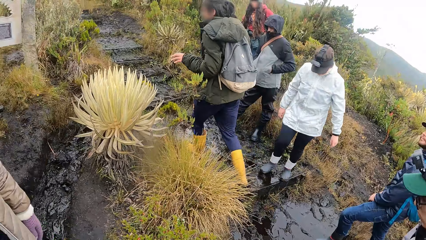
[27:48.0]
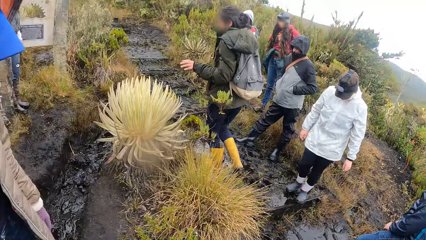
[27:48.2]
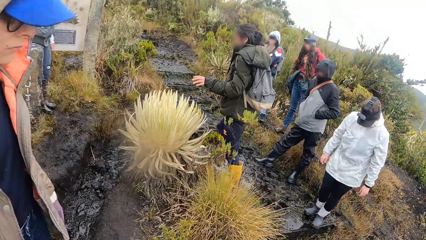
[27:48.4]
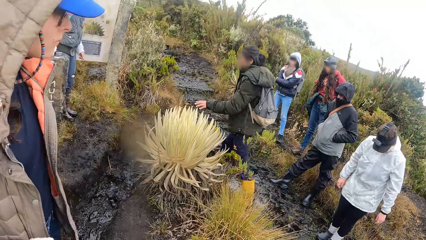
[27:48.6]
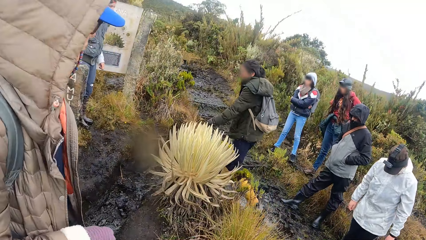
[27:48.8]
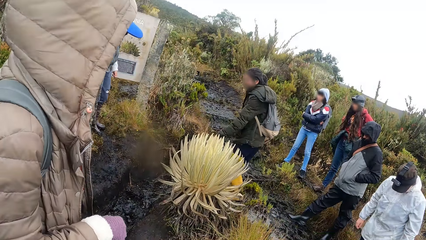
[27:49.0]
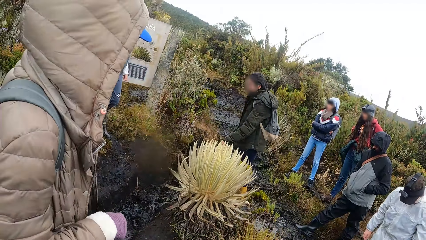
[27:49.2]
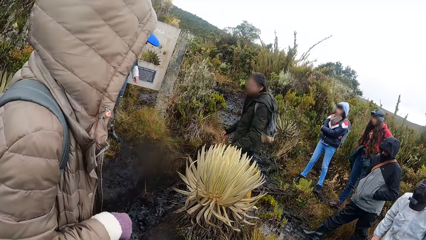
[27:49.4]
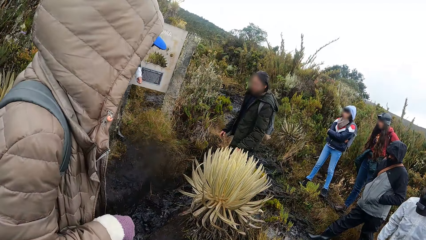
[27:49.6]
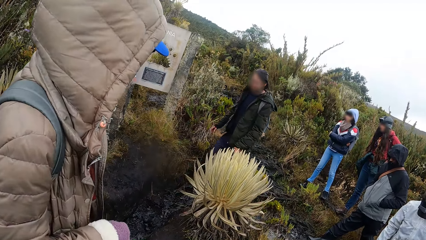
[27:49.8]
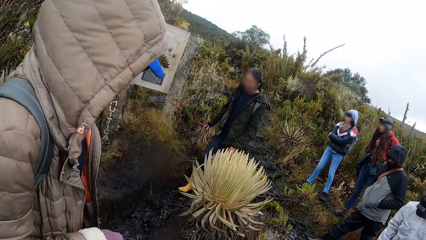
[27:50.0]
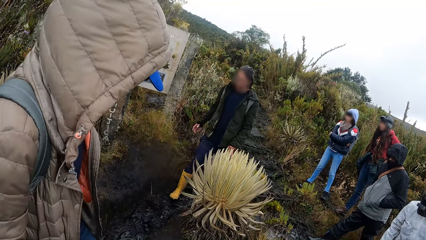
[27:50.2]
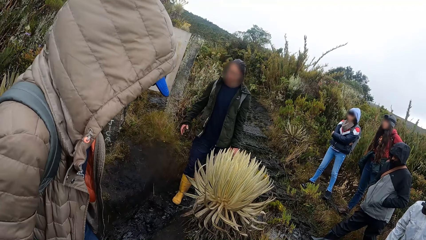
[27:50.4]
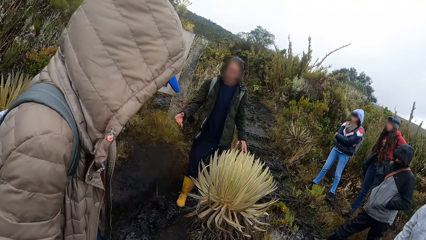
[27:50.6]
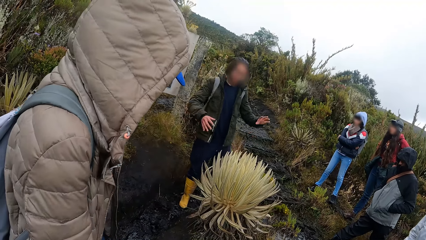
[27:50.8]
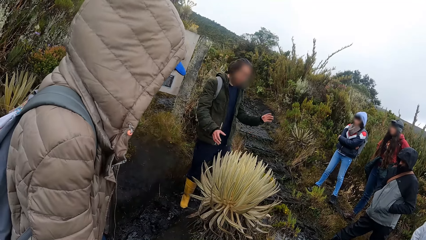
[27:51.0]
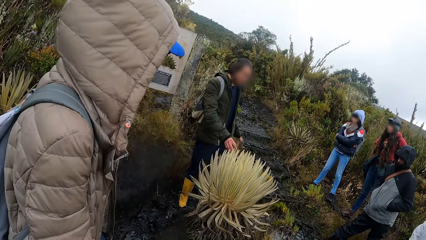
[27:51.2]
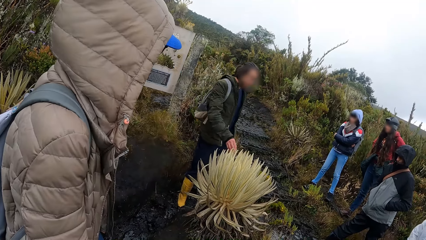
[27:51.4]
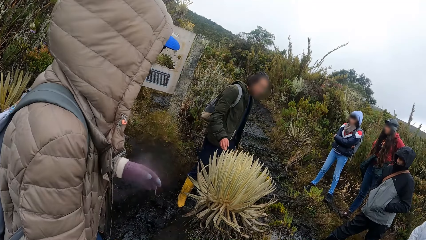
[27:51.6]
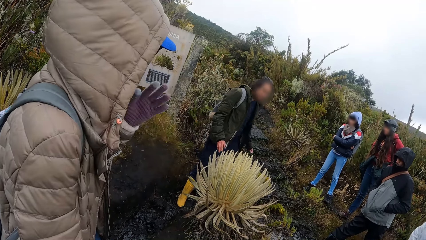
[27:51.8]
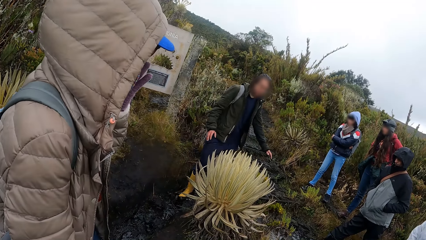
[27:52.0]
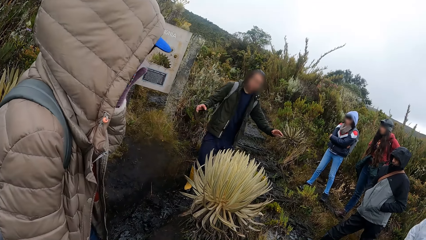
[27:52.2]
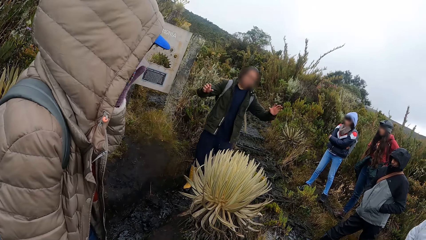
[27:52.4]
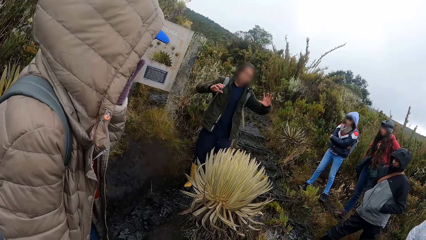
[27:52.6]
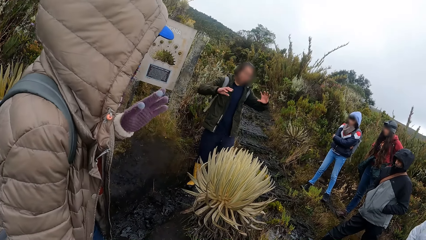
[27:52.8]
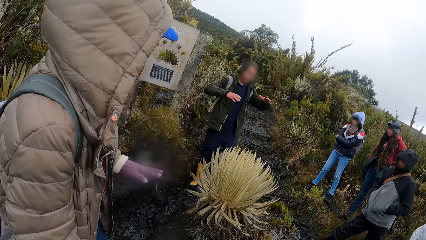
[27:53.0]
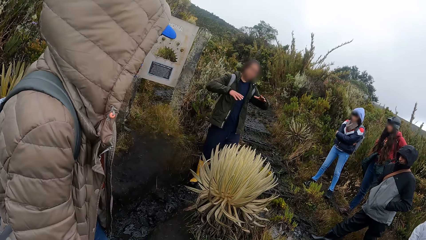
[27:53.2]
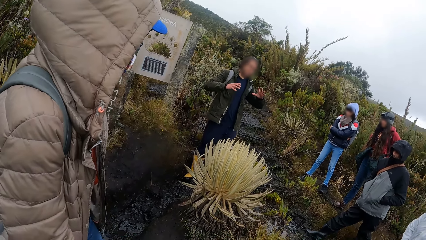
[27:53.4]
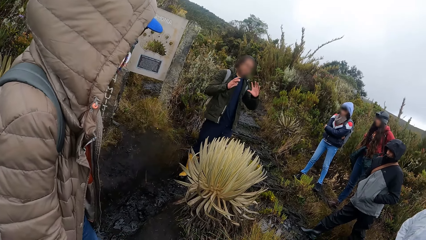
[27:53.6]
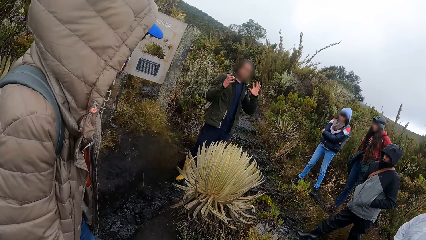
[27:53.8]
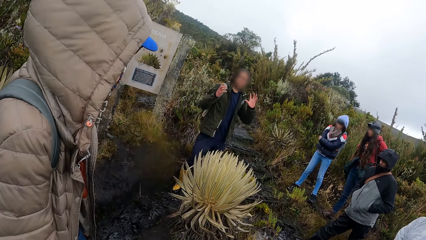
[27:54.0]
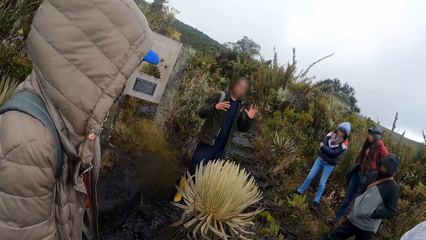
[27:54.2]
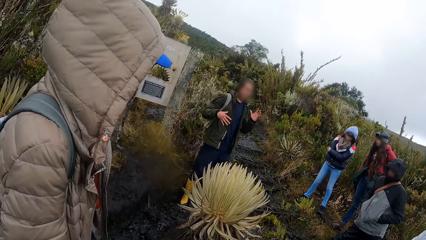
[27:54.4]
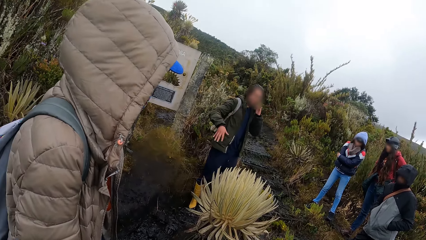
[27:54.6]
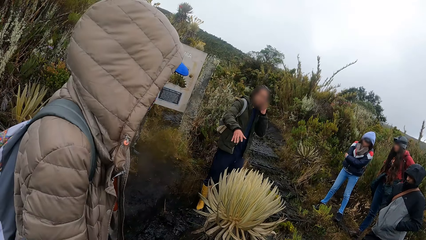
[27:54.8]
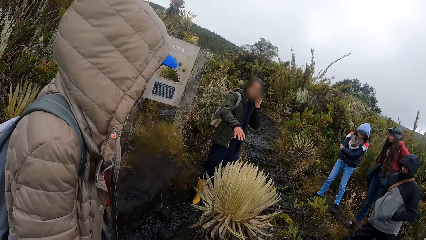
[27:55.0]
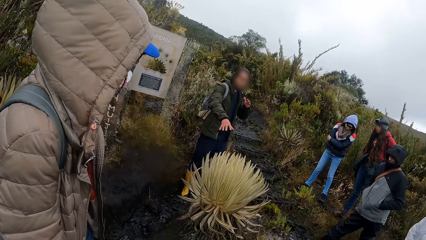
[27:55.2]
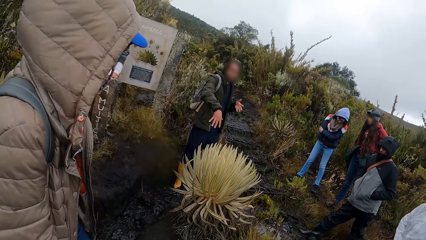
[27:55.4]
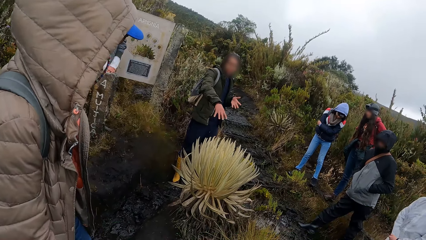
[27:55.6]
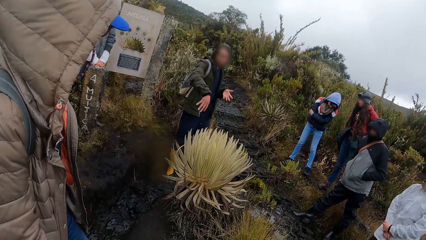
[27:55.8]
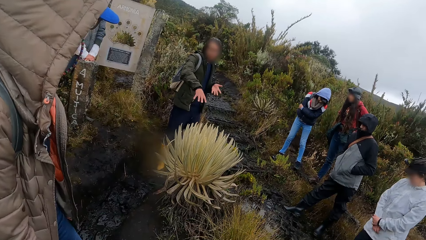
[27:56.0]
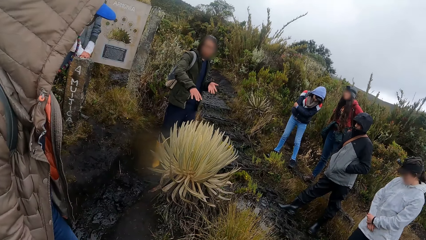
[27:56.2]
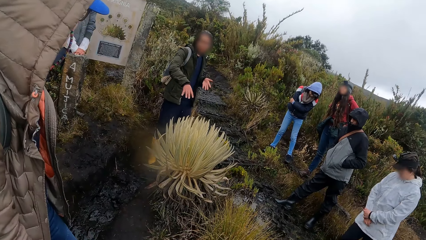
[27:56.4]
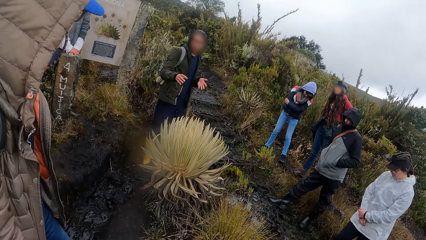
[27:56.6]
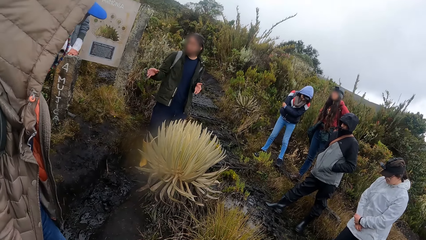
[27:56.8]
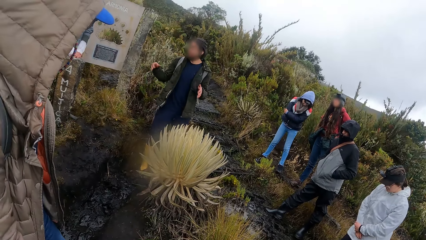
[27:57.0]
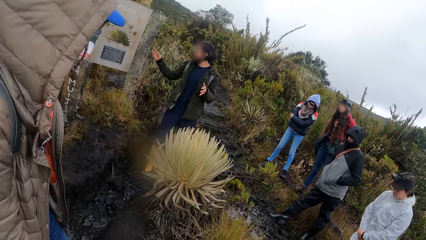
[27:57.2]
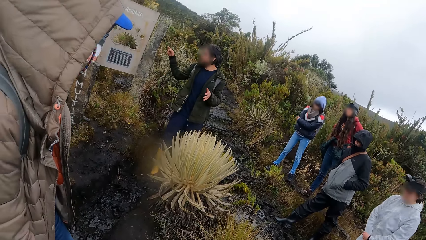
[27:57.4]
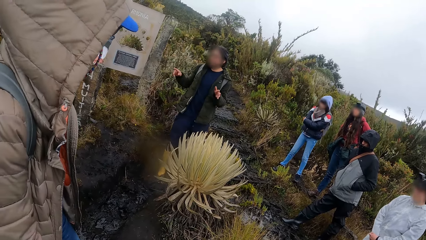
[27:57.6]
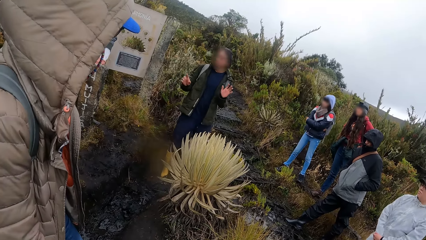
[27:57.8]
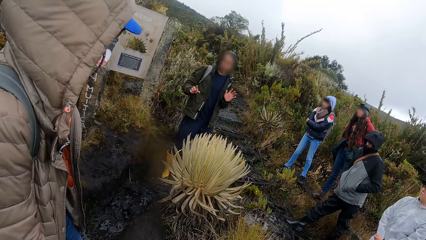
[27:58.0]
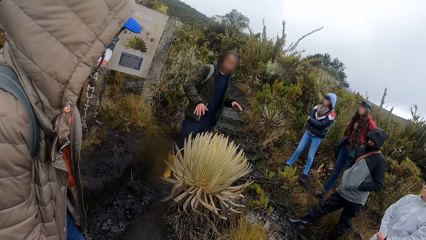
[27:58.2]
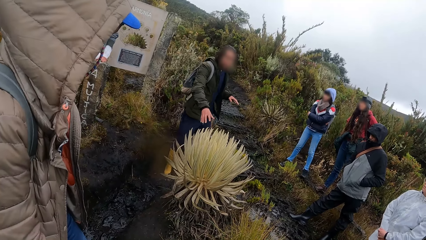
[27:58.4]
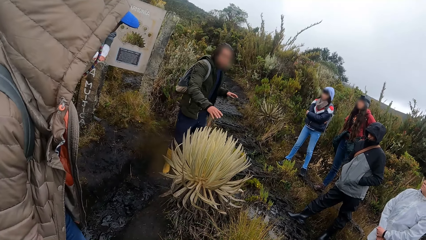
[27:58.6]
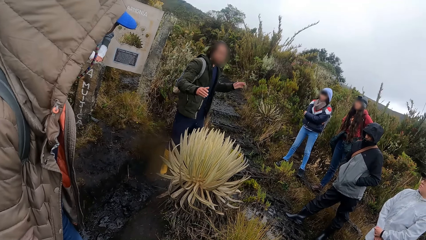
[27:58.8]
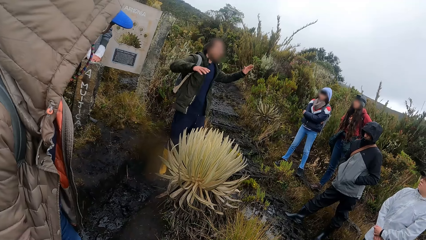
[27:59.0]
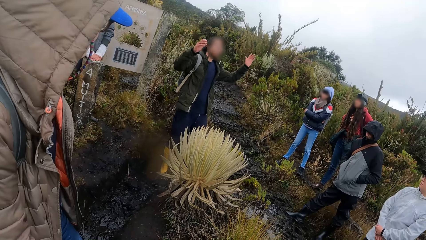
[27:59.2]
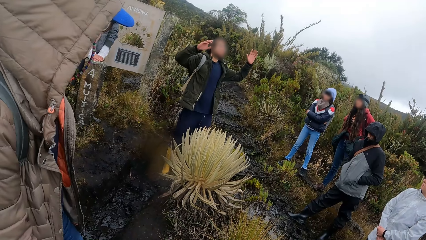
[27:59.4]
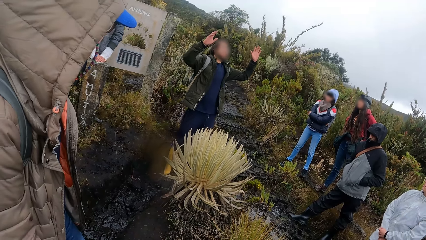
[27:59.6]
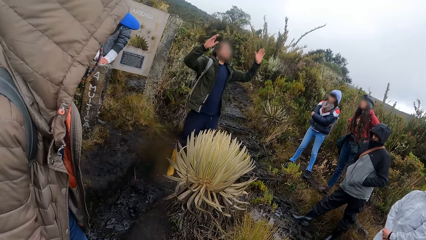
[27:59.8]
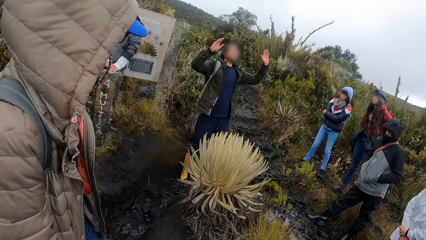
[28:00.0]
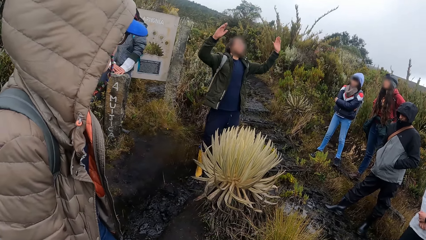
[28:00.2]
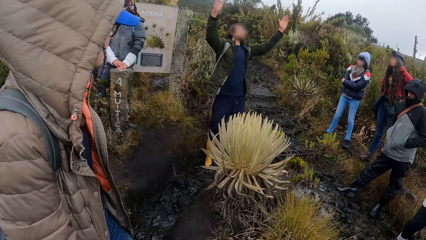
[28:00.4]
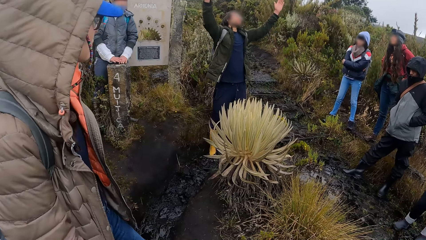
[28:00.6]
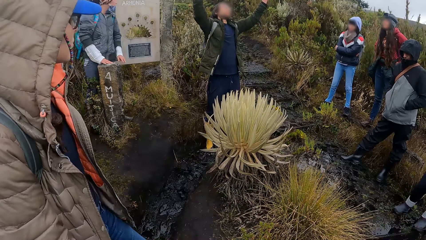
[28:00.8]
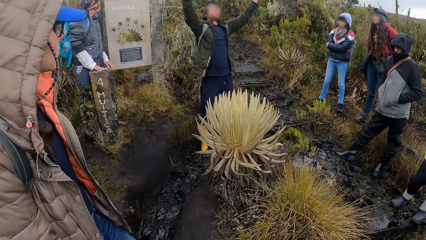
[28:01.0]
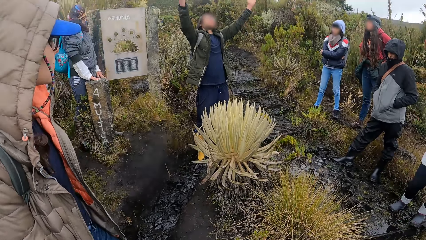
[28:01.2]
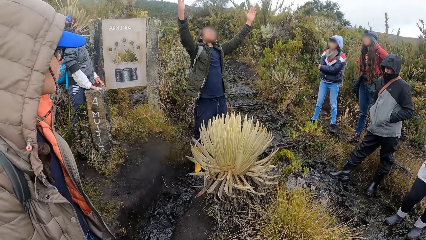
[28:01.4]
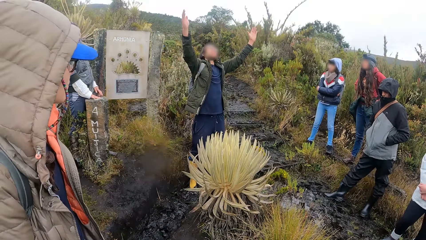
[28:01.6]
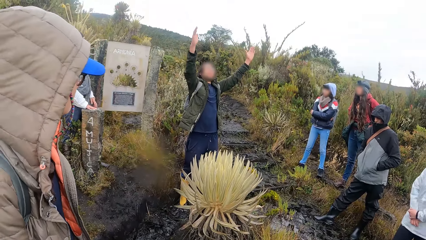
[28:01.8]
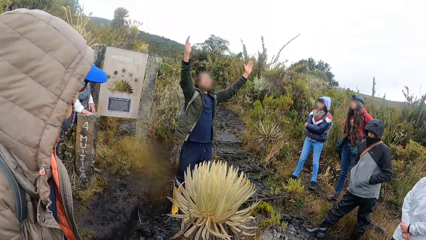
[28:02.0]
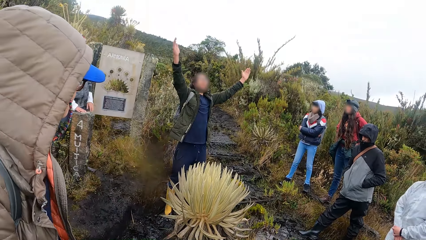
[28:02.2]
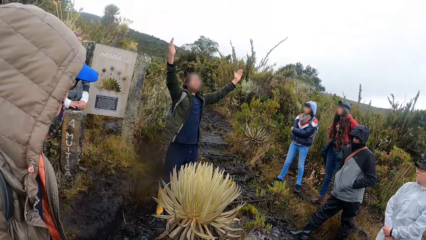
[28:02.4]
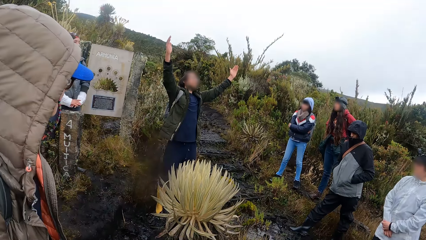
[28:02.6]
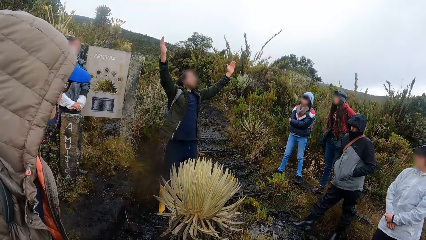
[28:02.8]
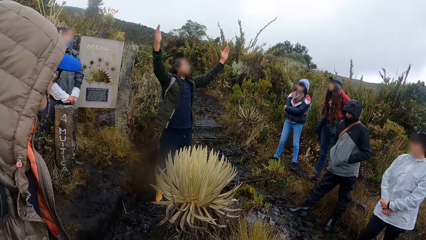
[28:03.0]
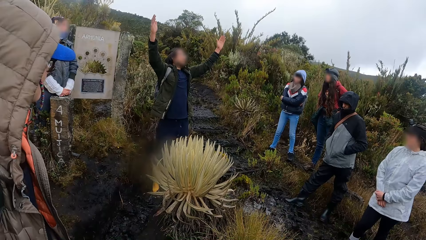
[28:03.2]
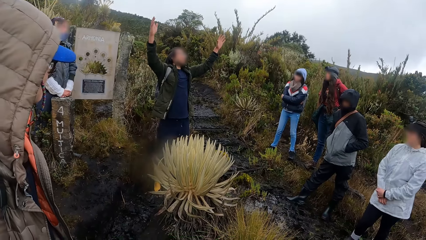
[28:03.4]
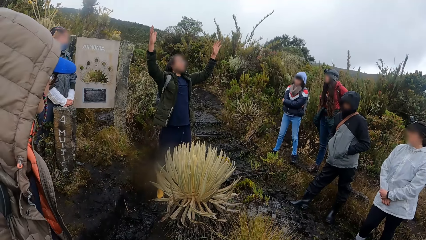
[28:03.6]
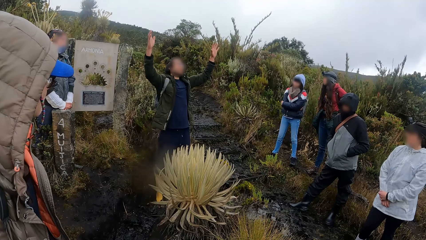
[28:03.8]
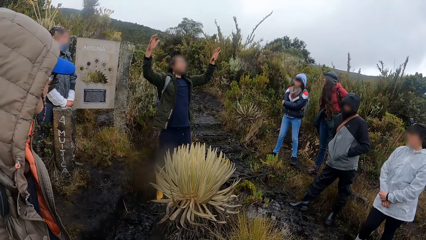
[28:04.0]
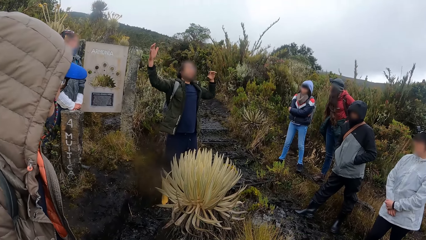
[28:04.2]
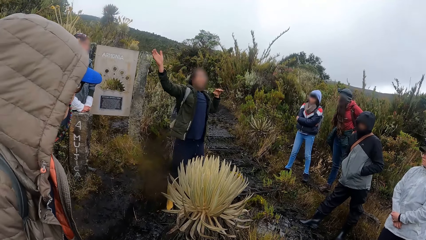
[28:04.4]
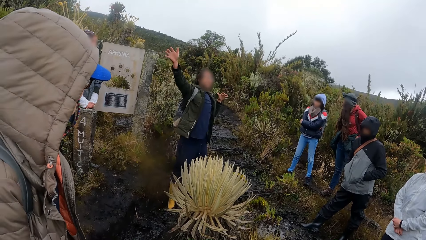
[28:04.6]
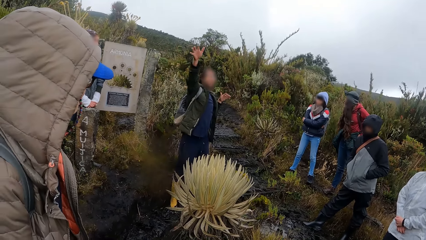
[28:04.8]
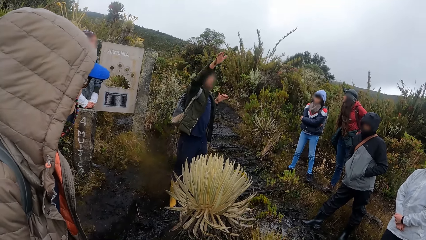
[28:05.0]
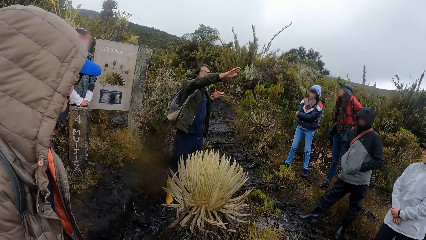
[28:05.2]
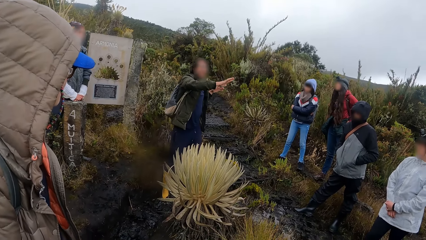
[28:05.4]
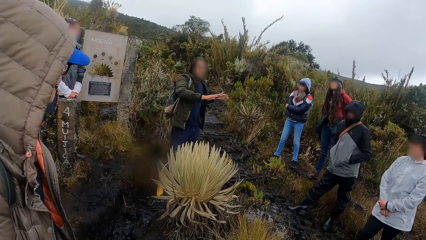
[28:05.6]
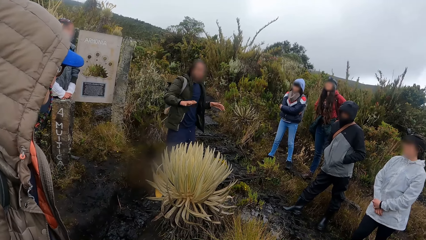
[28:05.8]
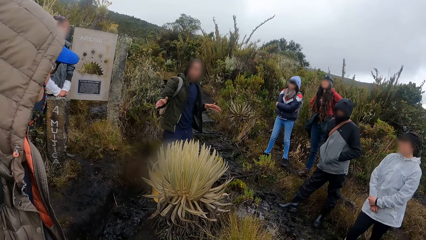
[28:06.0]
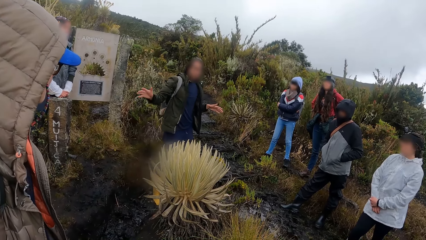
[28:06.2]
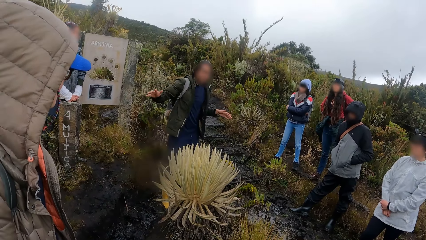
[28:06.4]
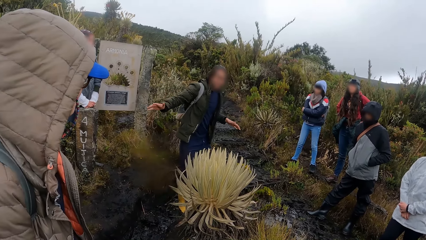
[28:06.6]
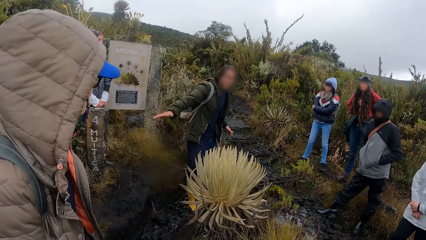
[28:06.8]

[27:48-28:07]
A man touches the sea anemone or sisal plant with his left hand. The man holds the sisal leaves and walks past the sisal plant. The man removes his left hand from the sea anemone. The man addresses a group of people. The man gestures his hands. The man touches the sea anemone with his right hand and removes his right hand from the sea anemone. The man describes the plant. The man hovers his right hand over the sea anemone. The man does it again. The man lifts up both hands. The man gestures his hands. The man puts down his left hand, puts down his right hand and hovers his right hand over the sea anemone.
